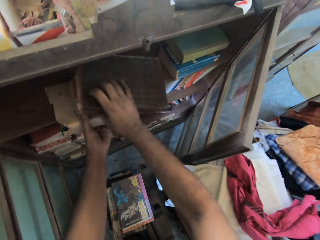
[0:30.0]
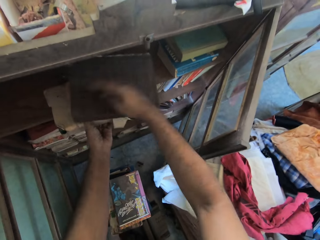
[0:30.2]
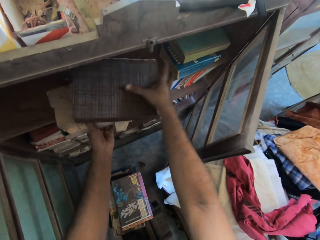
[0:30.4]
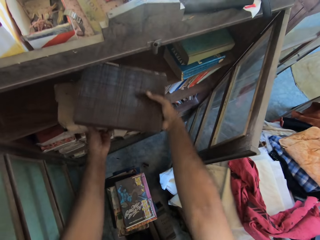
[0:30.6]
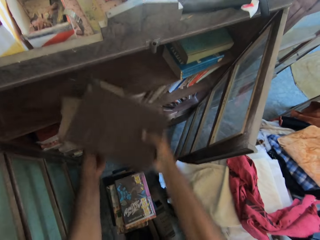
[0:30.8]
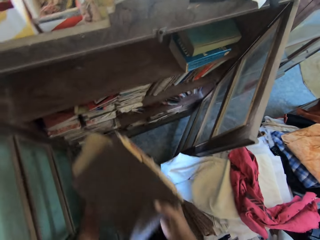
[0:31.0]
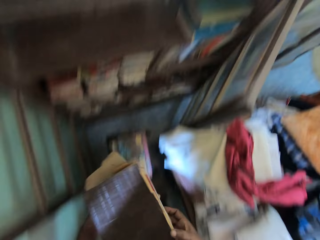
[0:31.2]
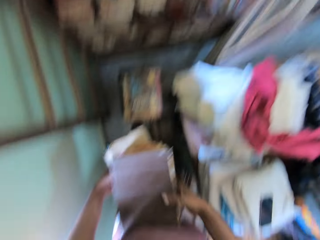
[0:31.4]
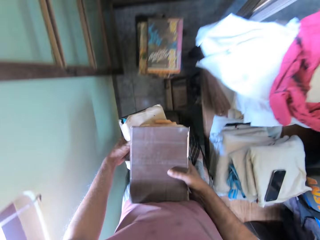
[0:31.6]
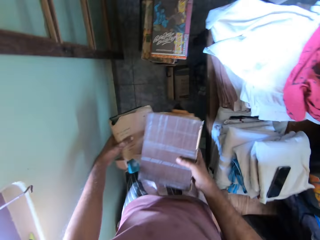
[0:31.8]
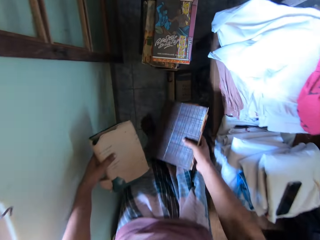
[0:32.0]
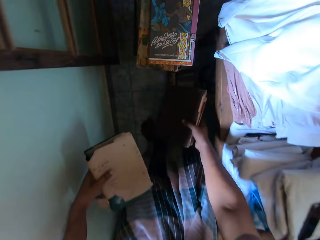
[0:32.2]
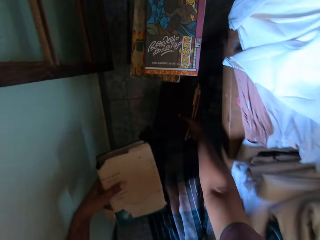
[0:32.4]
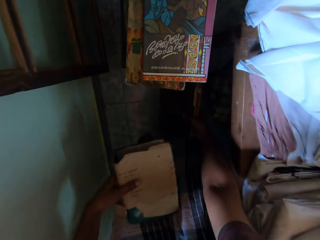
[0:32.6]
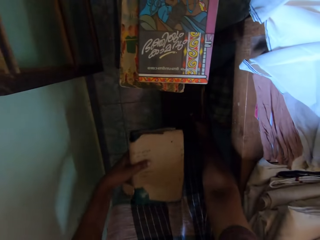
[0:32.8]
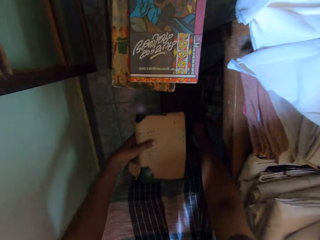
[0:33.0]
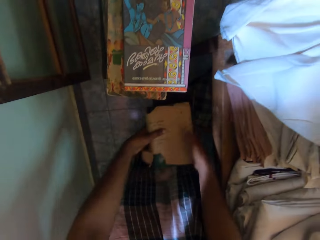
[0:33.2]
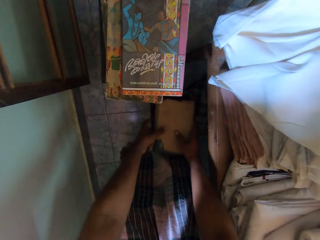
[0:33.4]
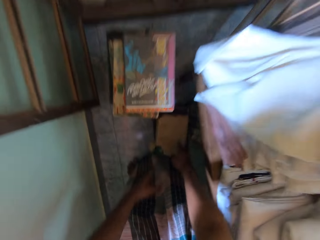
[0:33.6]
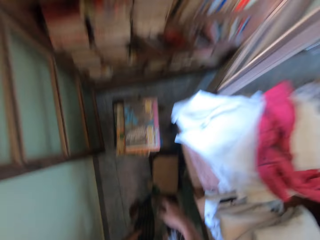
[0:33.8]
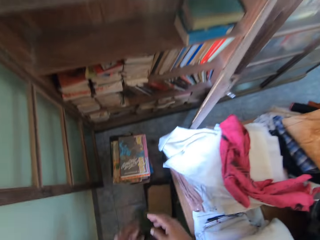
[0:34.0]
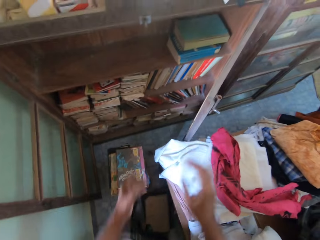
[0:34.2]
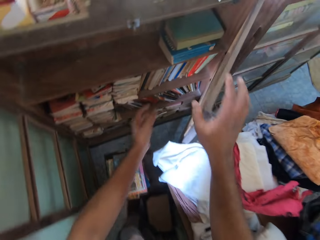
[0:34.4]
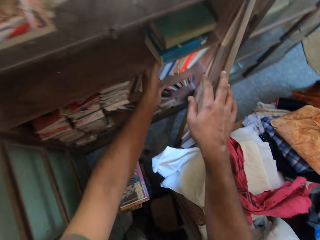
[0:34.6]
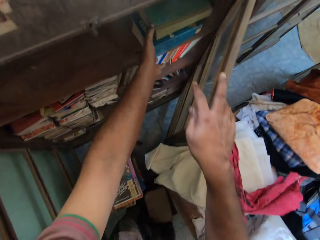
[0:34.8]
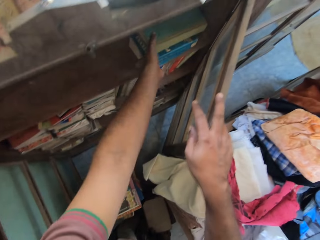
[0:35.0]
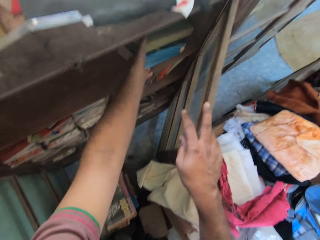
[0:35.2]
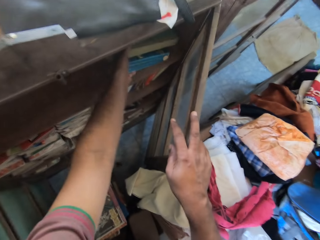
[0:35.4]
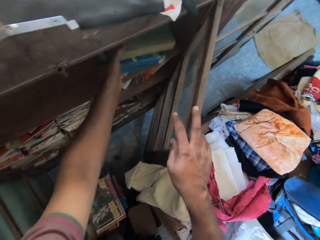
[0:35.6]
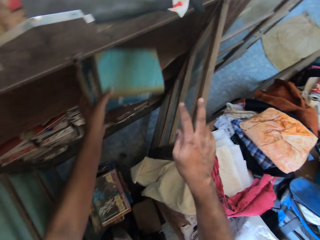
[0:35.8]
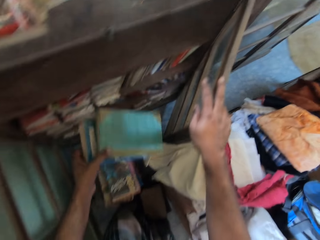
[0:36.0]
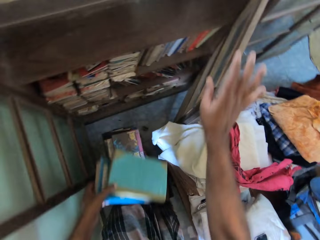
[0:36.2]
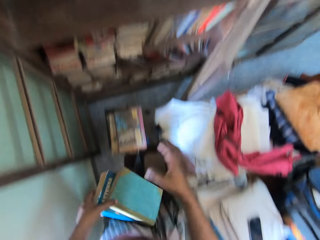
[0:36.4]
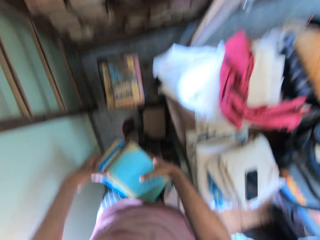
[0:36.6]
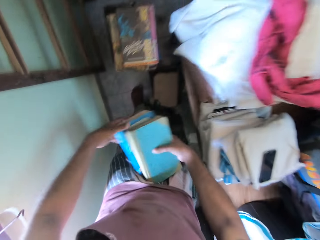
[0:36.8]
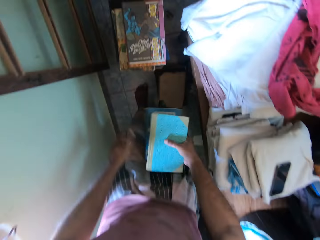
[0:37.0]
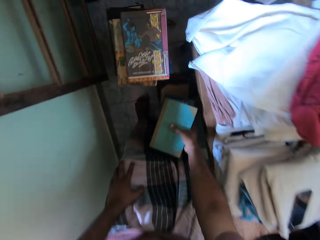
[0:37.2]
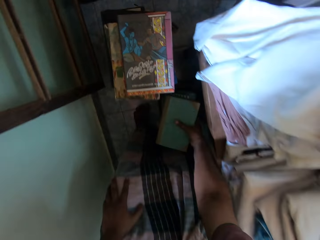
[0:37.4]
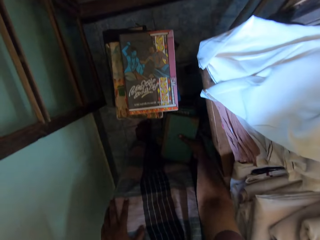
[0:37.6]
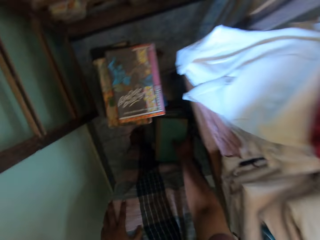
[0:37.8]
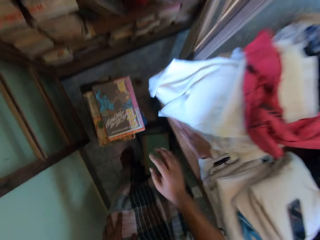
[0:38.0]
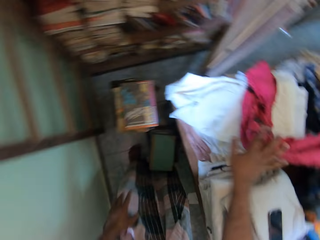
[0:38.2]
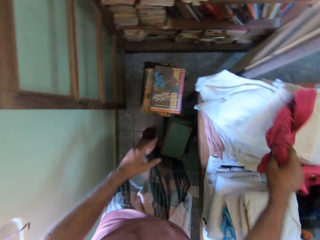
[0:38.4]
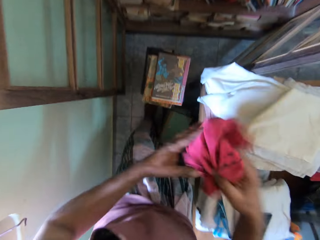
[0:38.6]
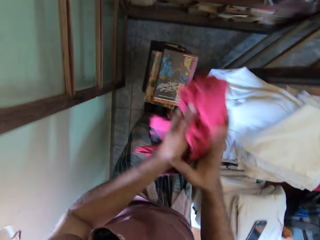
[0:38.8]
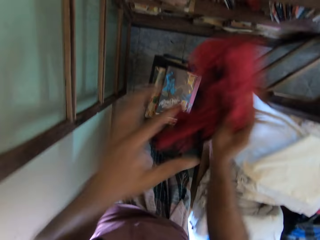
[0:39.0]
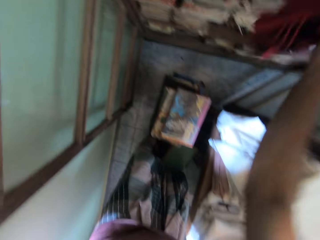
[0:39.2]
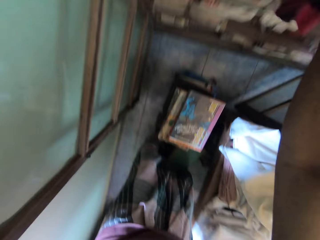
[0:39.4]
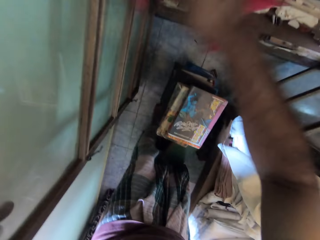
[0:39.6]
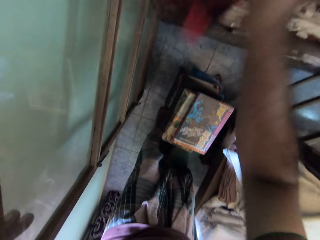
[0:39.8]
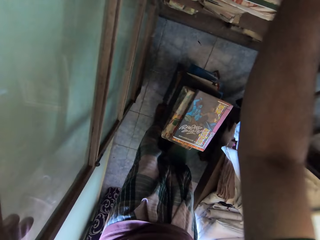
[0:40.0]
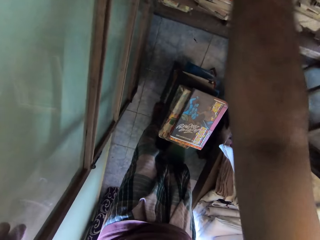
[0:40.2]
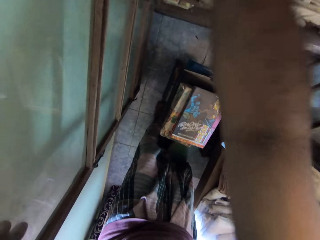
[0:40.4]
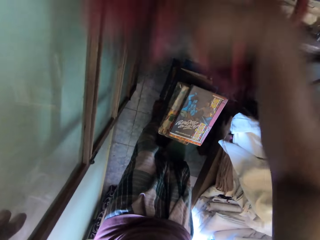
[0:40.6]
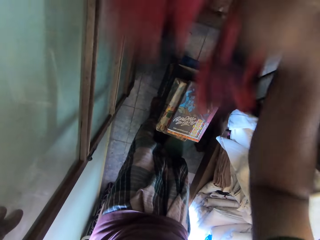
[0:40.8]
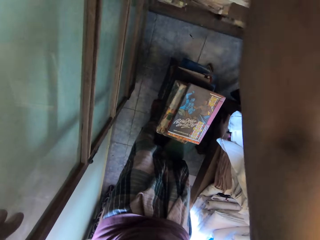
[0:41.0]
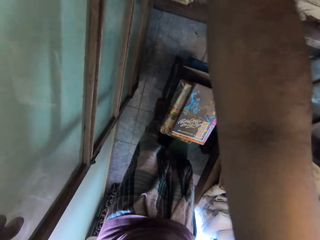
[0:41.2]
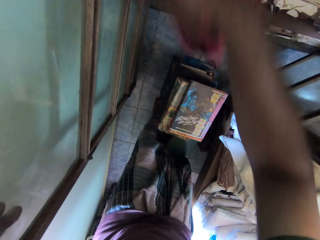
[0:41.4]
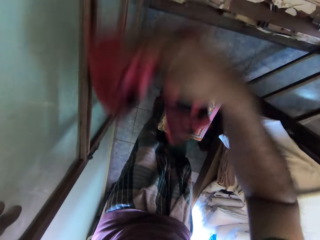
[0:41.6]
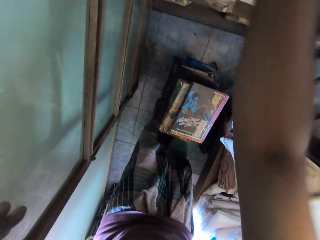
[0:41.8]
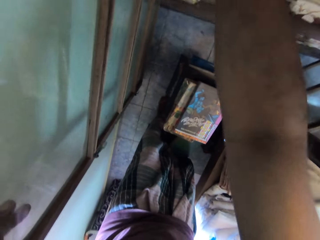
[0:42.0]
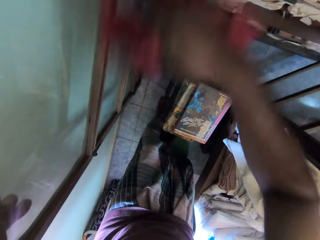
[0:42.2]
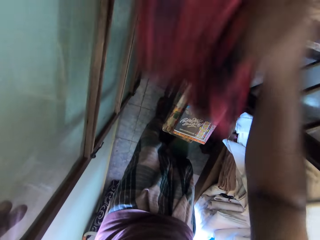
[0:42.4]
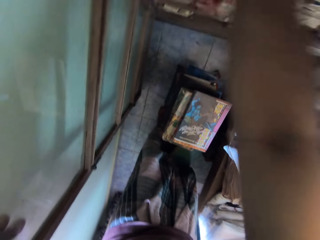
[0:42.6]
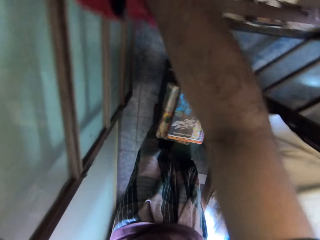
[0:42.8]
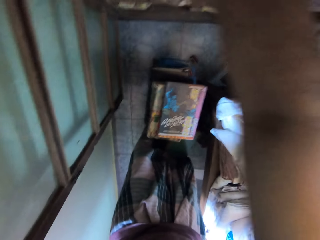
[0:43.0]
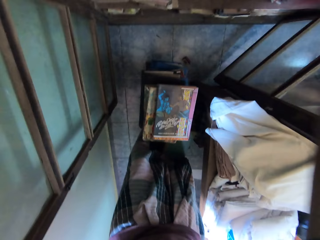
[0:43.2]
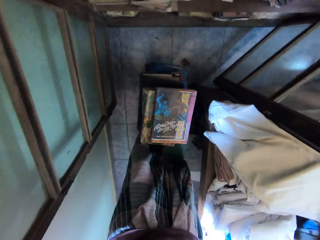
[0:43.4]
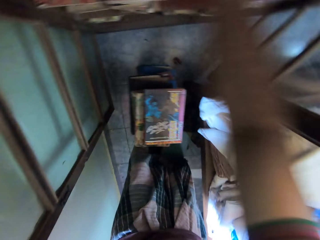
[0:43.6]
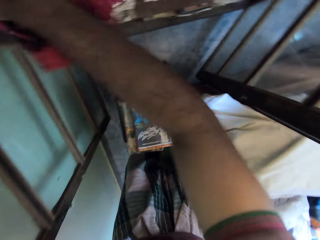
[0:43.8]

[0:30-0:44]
The camera wearer drops the book in his right hand on the book in his left hand. He picks the books from the shelf with both hands. He separates the books from the book in his left hand with his right hand. He drops the books on the floor with his right hand. He holds the books with both hands. He drops the book on the floor with both hands. He holds the shelf door with his right hand. He picks a pile of books from the shelf with his left hand. He passes the books to his right hand from his left hand. He drops the books on the floor with his right hand. He picks the cloth from the pile of books on the table with his right hand. He wipes his hands on the cloth. He holds the cloth with his right hand. He holds the shelf door with his left hand. He cleans the shelf with the cloth in his right hand.

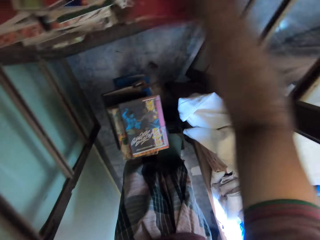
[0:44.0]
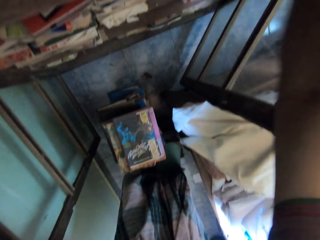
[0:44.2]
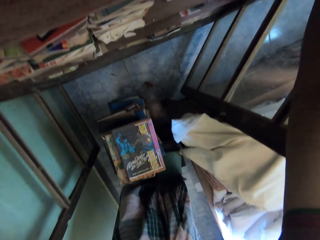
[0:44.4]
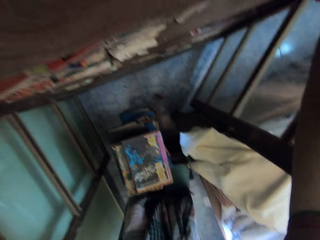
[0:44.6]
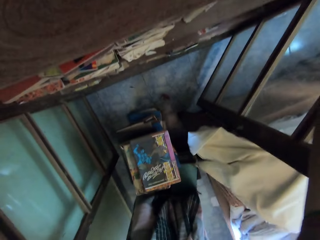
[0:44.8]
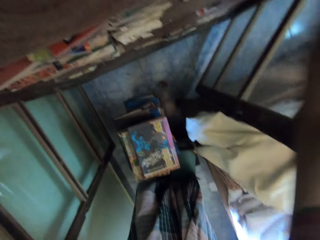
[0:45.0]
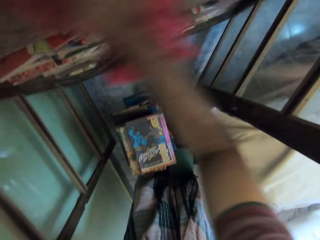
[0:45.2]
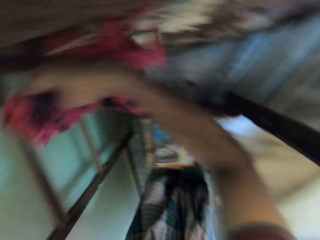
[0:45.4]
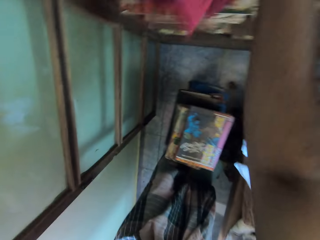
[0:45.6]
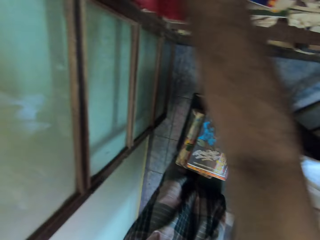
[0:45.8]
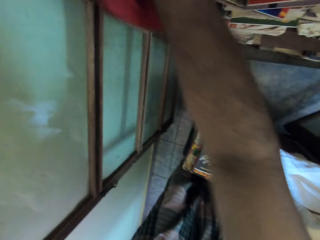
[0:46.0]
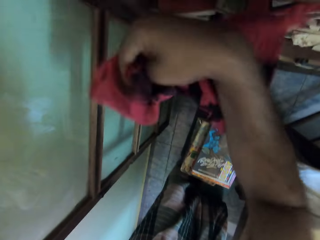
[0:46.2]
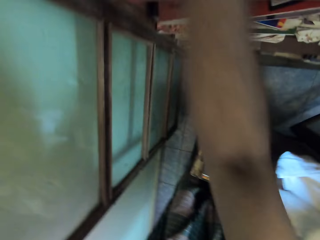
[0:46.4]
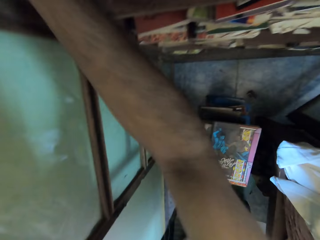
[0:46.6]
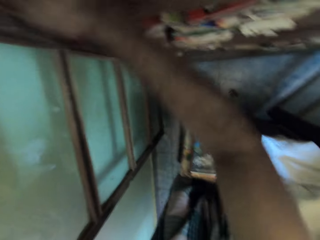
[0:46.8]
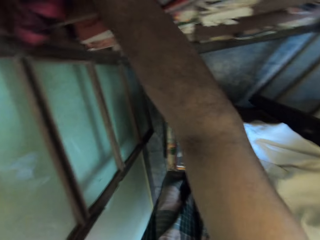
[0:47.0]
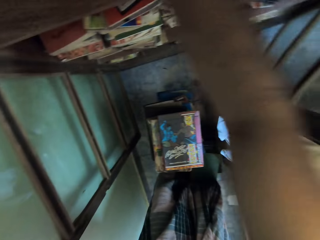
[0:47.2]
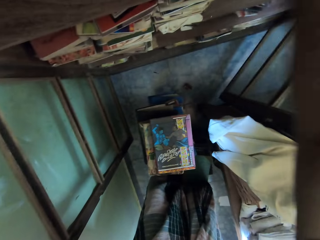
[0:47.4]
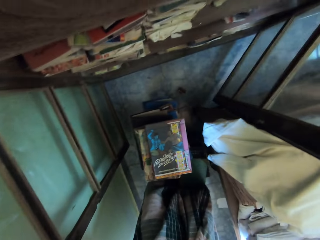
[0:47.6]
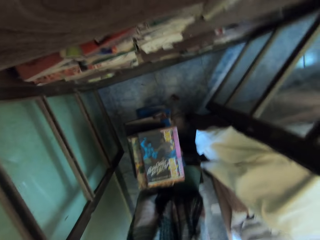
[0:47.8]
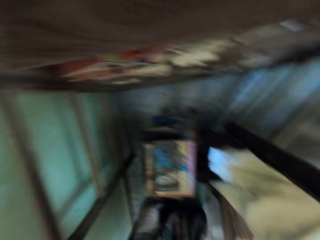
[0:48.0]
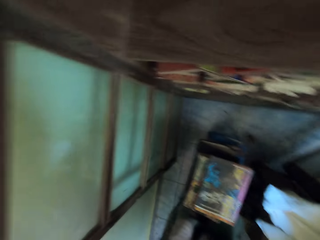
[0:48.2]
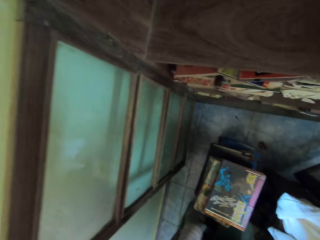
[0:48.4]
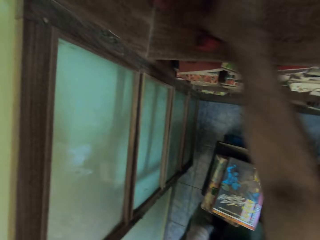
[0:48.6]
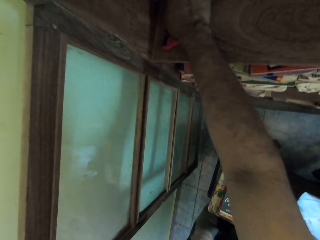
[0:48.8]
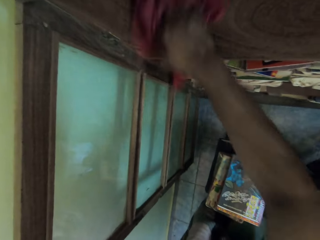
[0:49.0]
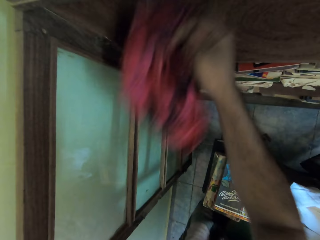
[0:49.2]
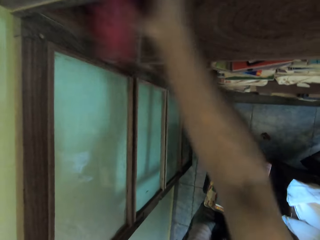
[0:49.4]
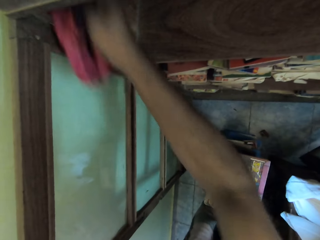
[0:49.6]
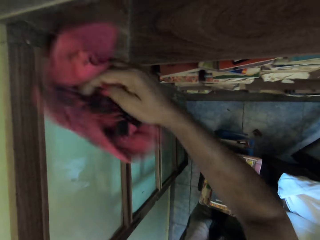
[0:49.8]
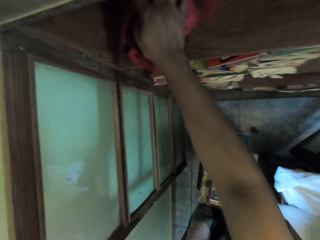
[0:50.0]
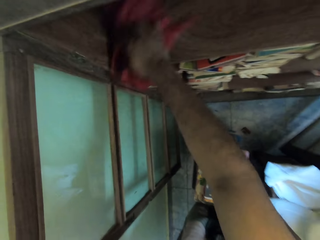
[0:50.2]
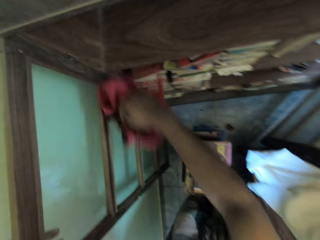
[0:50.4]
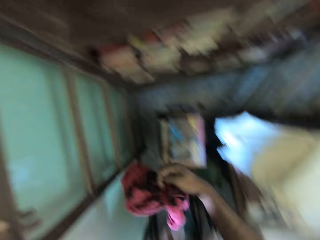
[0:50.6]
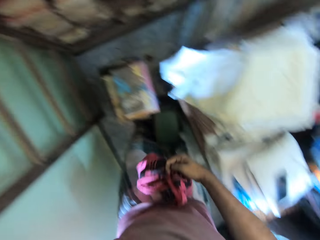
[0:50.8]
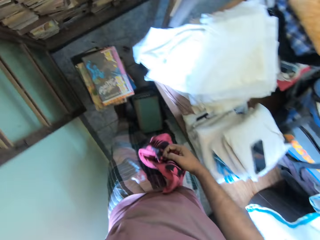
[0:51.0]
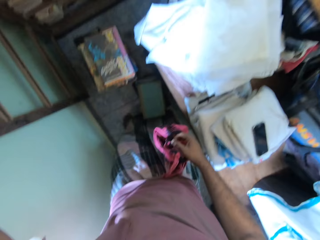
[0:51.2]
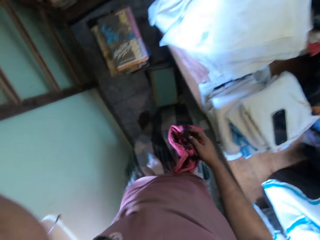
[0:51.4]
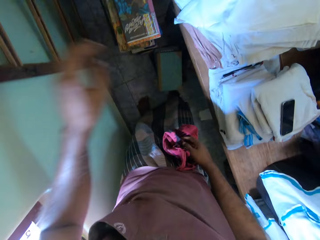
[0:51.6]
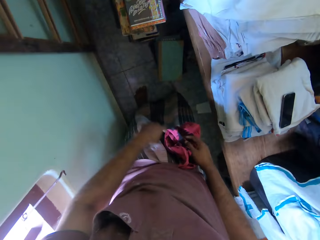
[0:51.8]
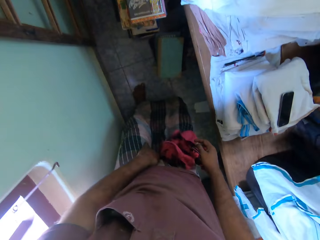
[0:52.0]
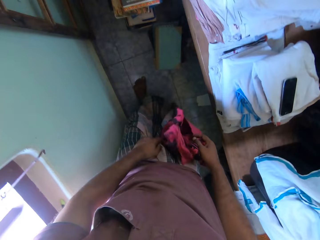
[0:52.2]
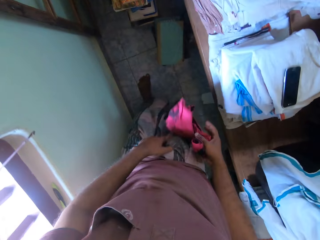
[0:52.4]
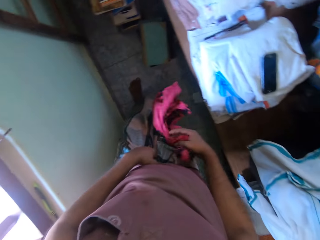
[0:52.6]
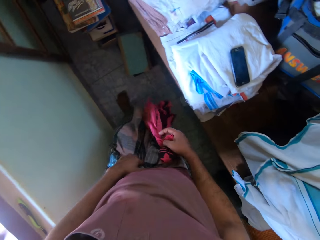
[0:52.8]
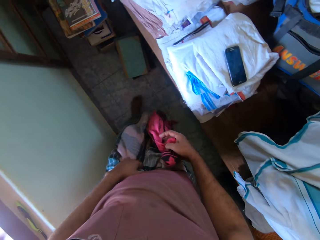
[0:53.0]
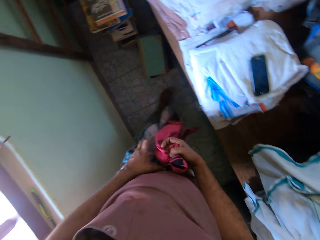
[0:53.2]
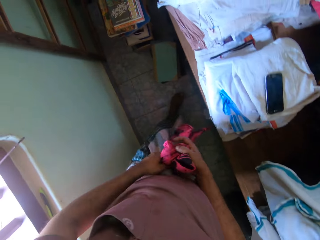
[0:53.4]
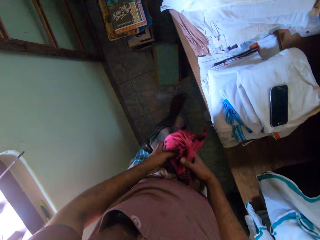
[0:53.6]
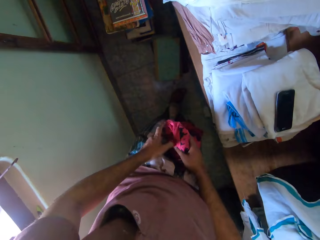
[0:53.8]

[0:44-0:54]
The camera wearer holds the cloth with both hands.
